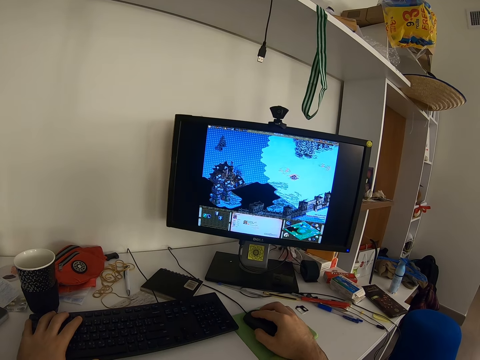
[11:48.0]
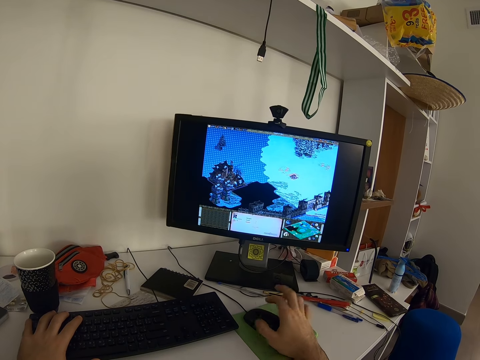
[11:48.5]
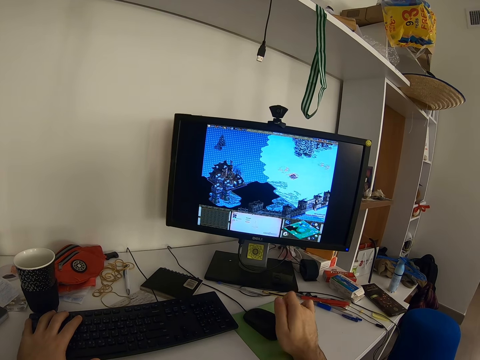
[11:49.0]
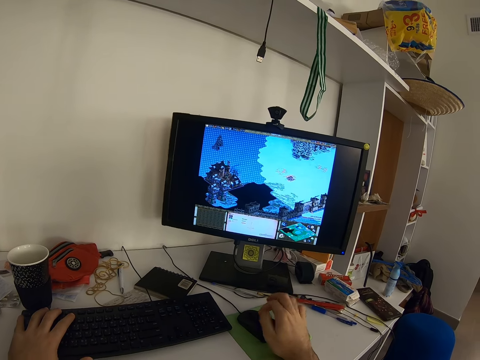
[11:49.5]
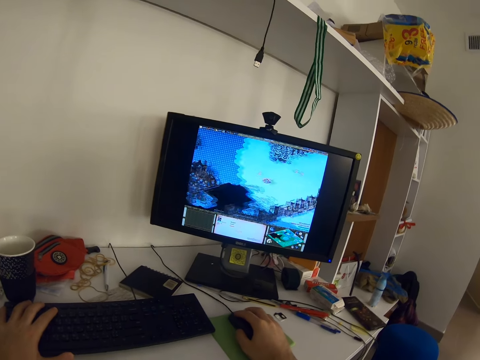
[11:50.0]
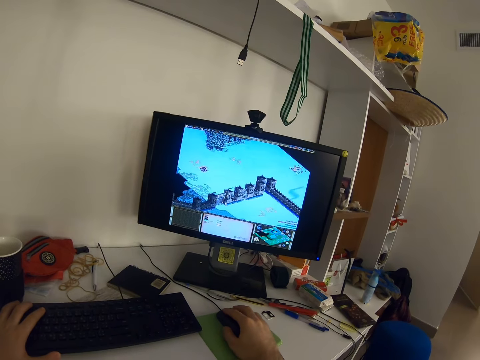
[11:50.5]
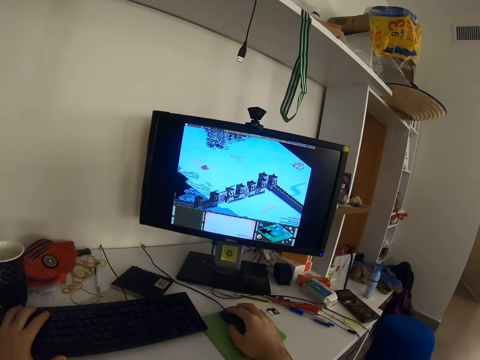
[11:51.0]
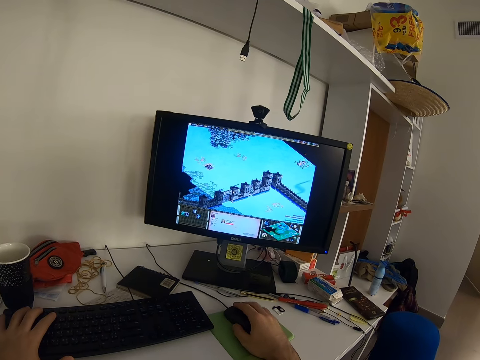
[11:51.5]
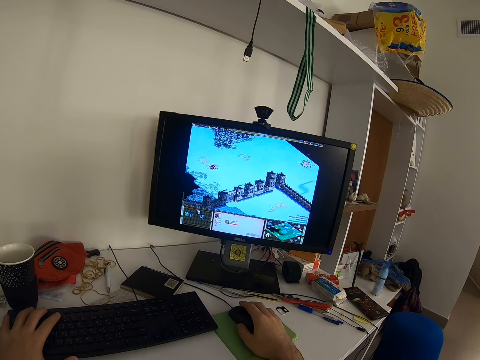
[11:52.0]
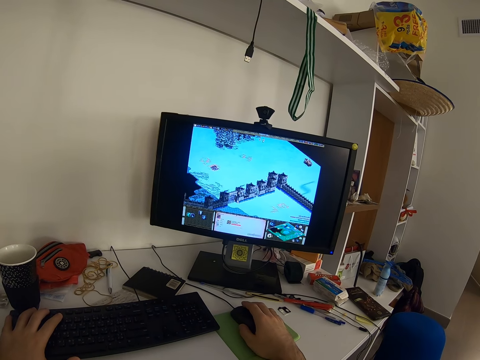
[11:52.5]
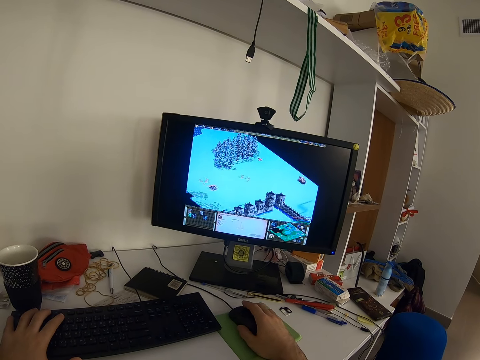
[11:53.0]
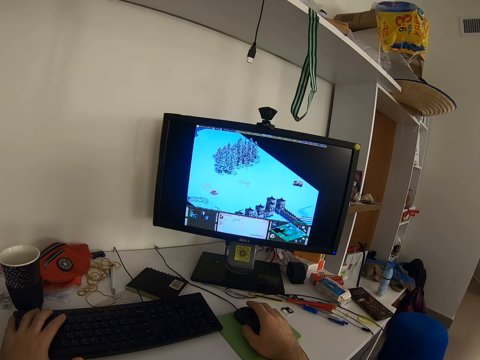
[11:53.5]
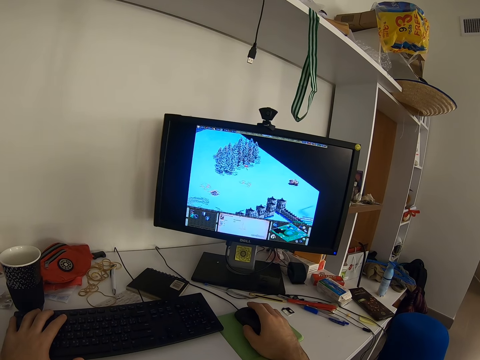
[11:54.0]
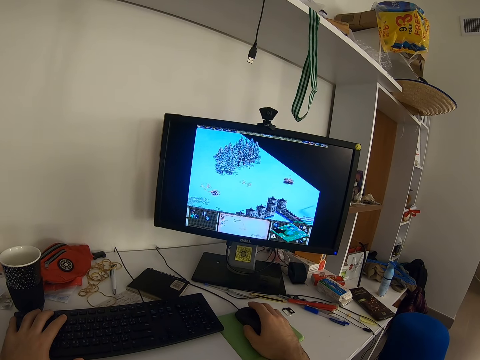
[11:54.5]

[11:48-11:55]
The camera wearer moves his head.

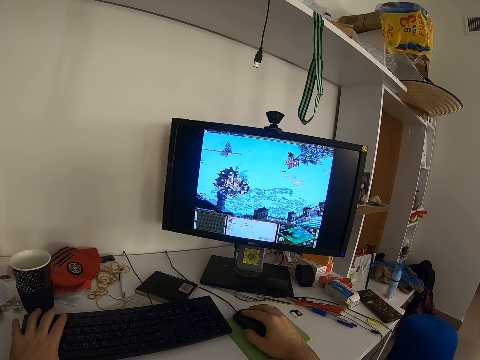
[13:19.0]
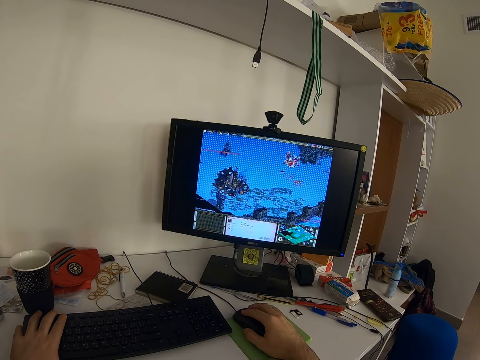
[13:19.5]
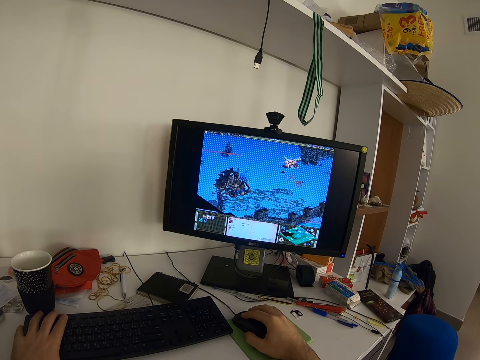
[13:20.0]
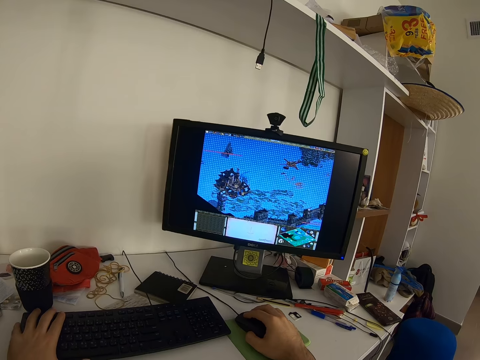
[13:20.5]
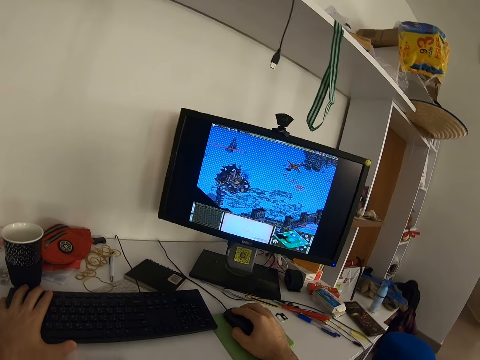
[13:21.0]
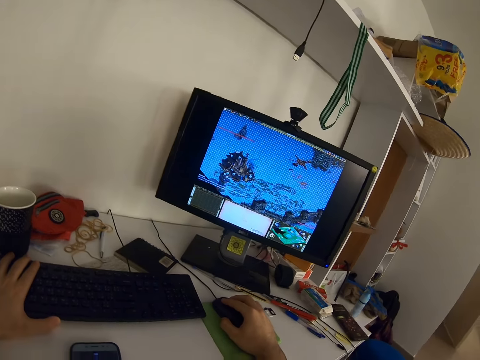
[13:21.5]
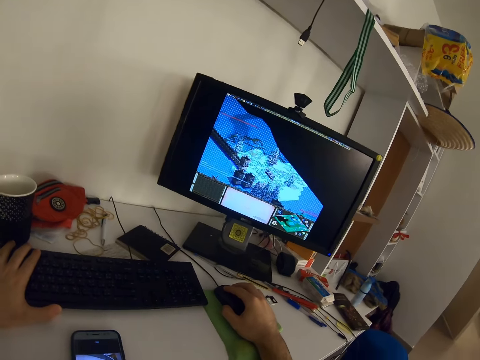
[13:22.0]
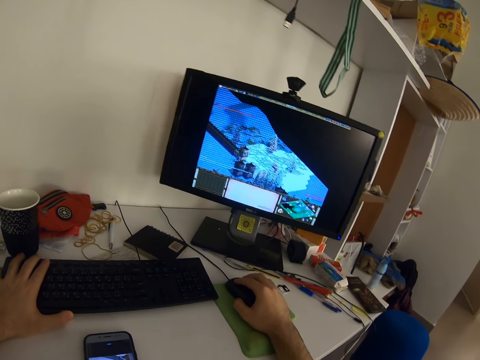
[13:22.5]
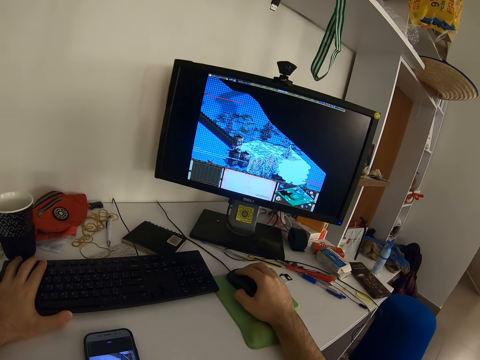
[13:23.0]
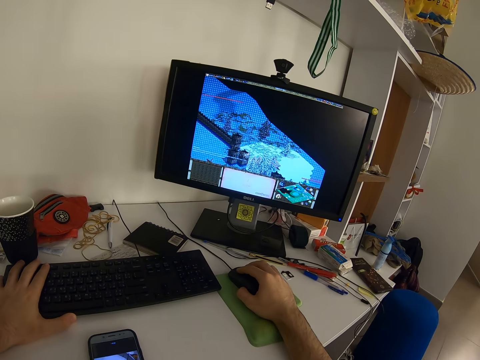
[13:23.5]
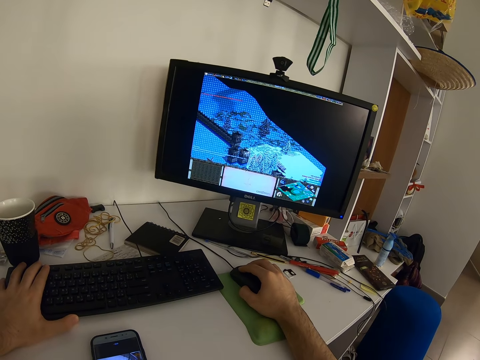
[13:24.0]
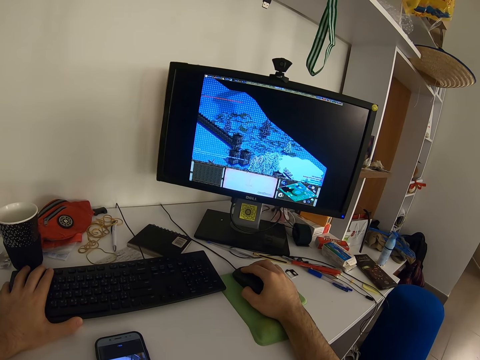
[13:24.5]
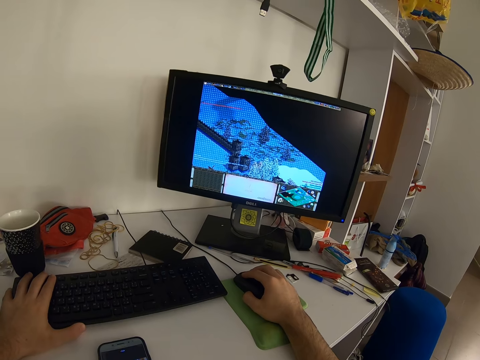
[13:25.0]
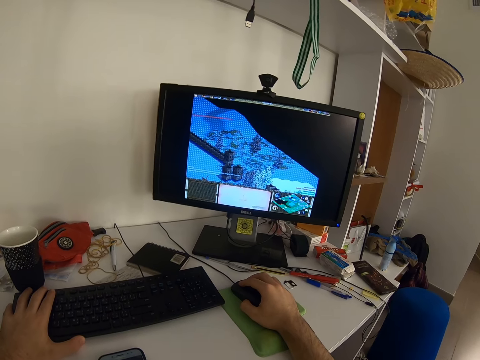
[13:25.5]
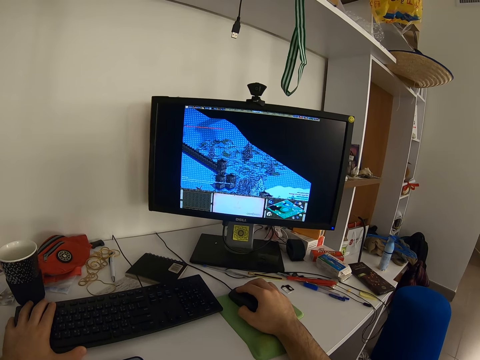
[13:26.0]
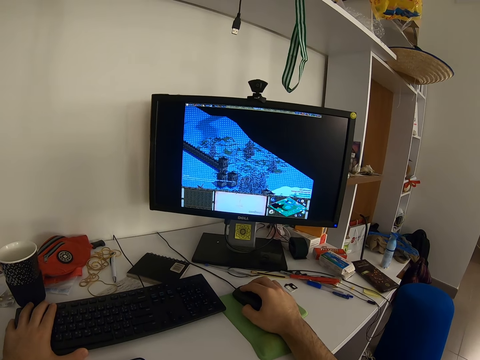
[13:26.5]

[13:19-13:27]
The camera wearer turns his head.

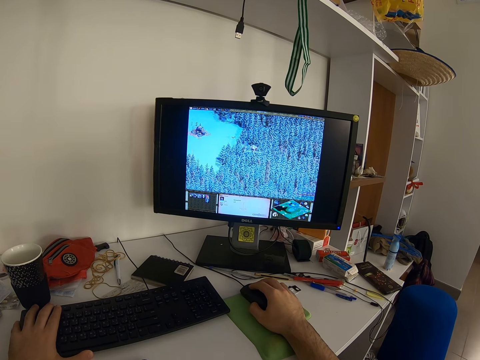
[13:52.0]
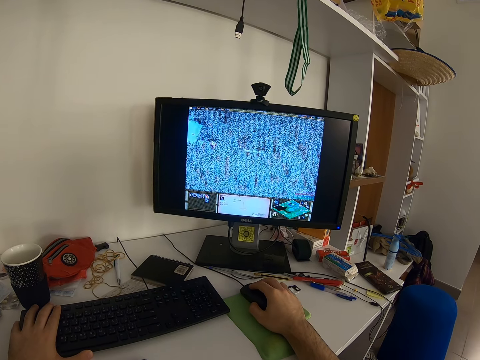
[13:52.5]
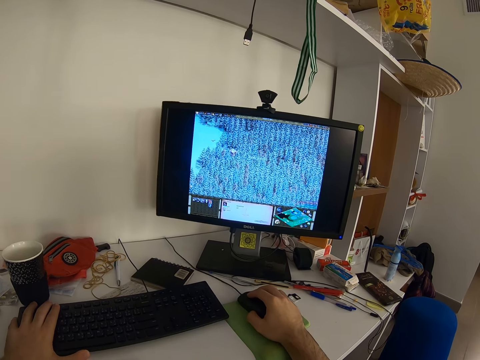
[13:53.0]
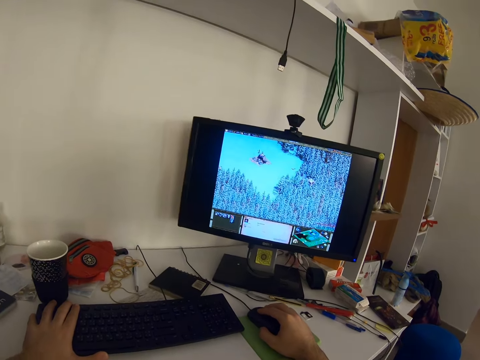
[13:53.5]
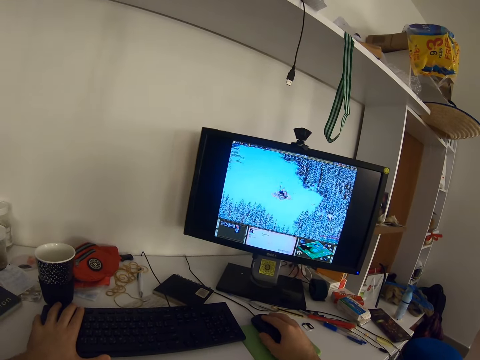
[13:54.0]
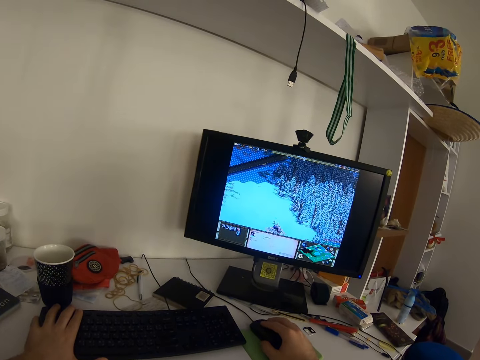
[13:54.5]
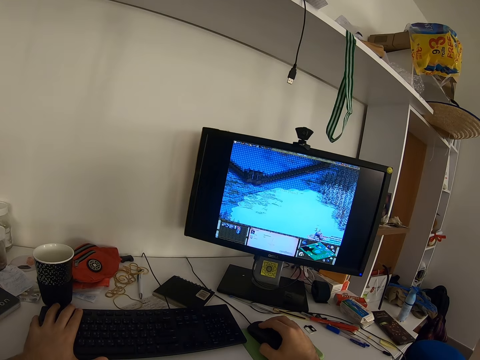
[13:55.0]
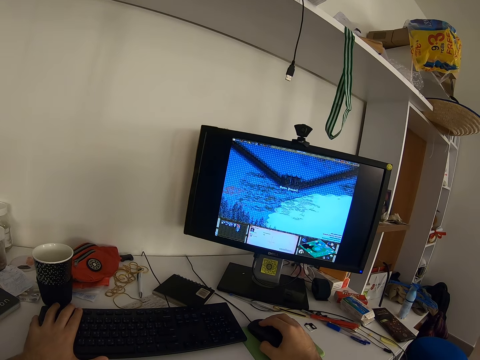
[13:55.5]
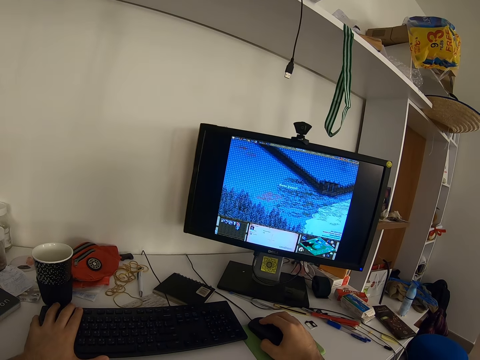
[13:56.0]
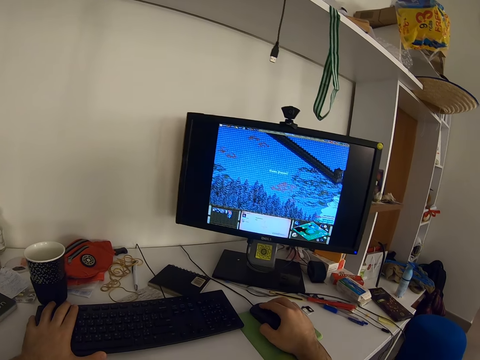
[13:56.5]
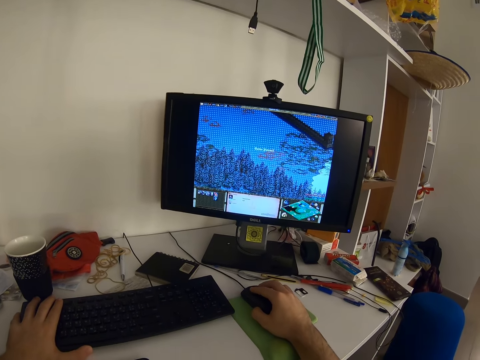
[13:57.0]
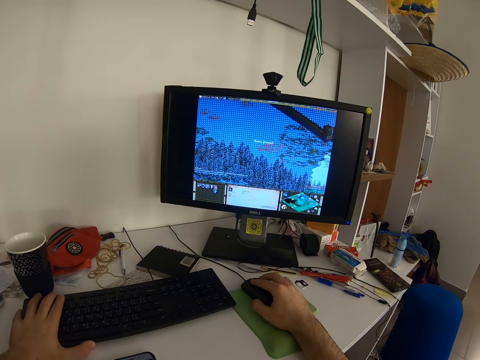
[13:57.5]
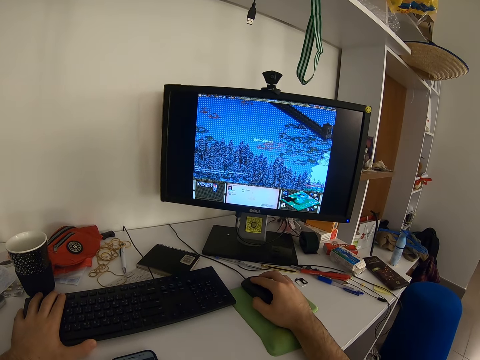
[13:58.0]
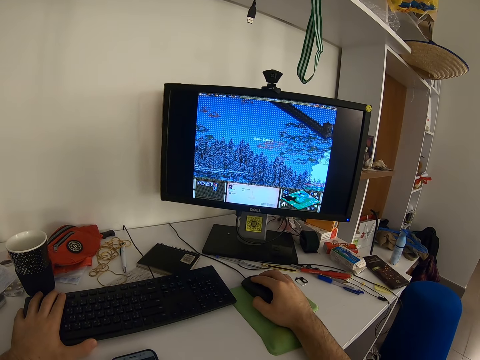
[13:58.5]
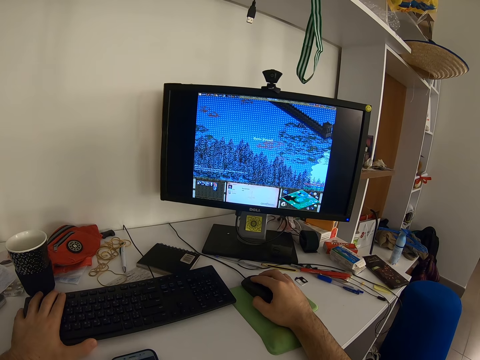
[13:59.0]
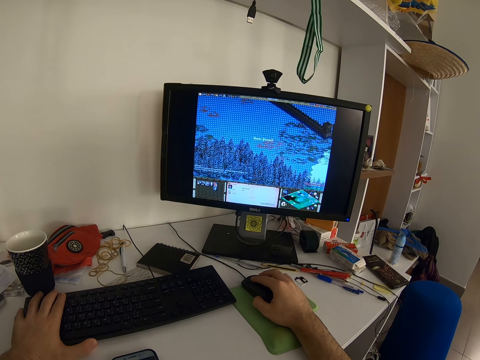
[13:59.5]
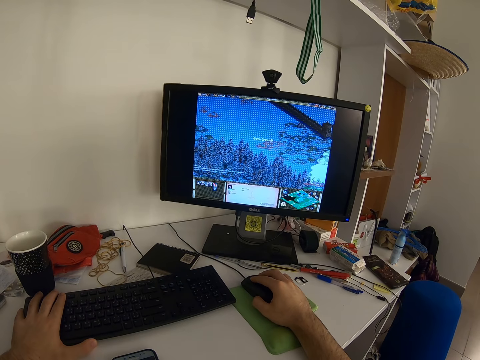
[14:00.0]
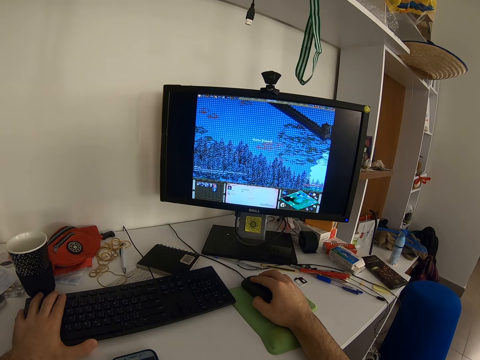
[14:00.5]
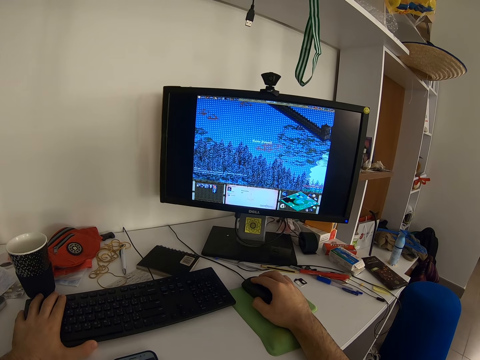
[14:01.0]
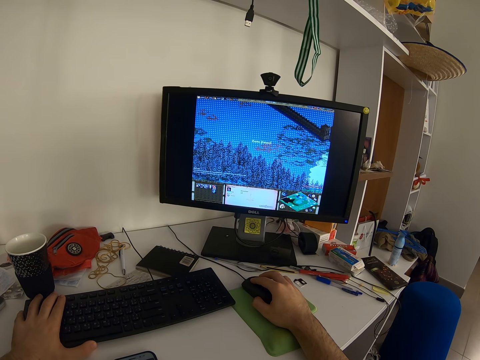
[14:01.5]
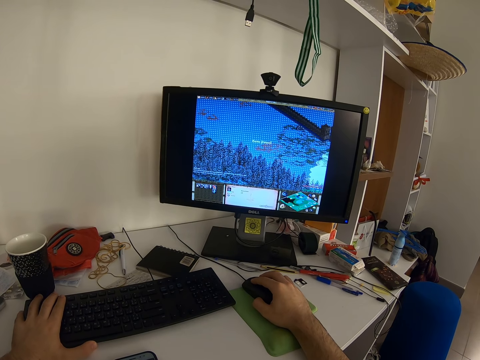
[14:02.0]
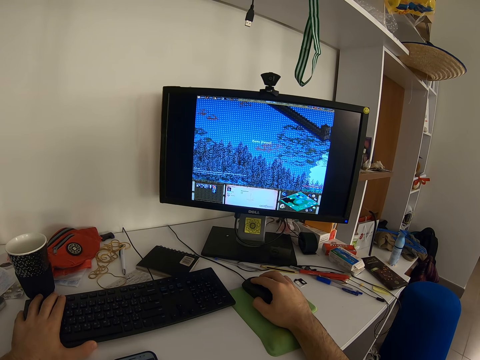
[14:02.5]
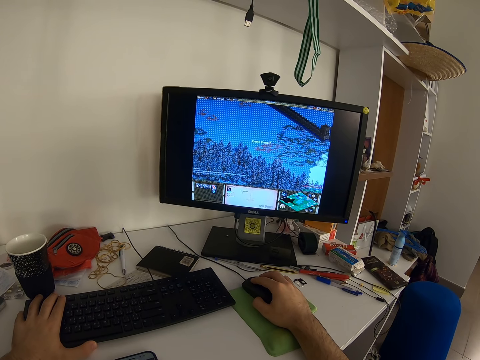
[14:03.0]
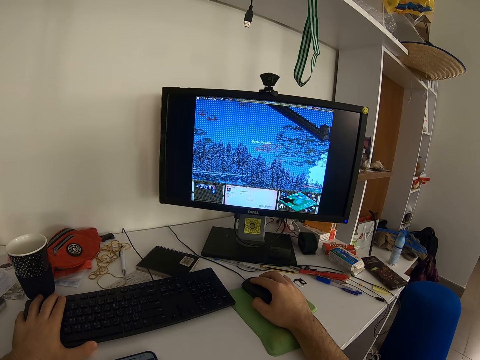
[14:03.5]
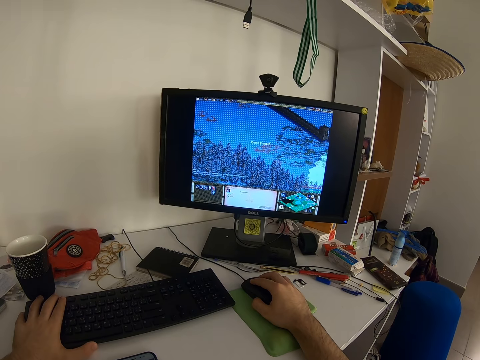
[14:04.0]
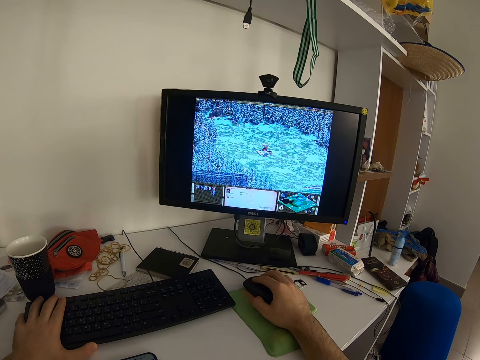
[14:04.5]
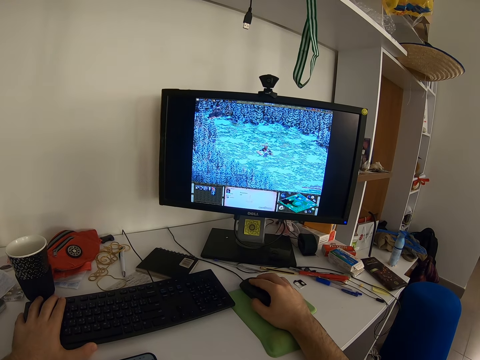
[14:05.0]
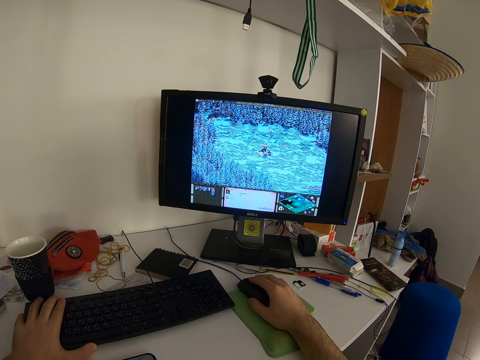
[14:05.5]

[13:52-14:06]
The camera wearer turns his head.
